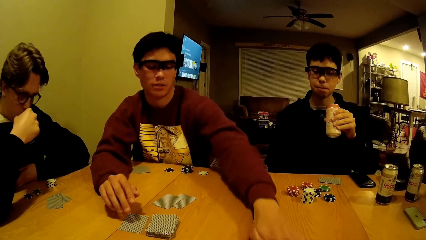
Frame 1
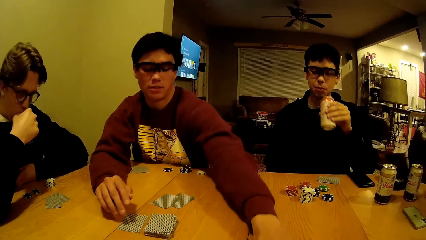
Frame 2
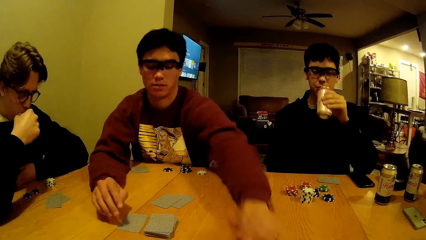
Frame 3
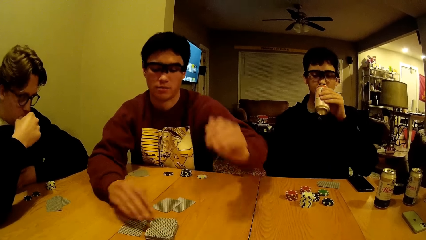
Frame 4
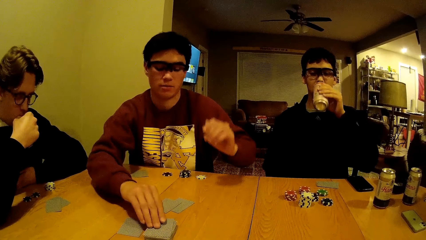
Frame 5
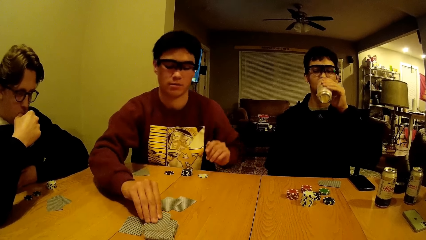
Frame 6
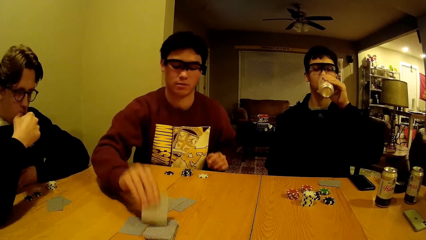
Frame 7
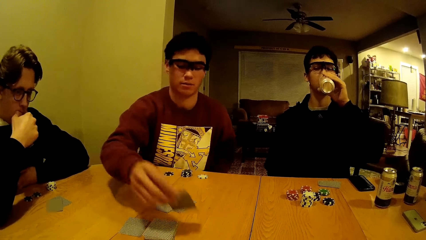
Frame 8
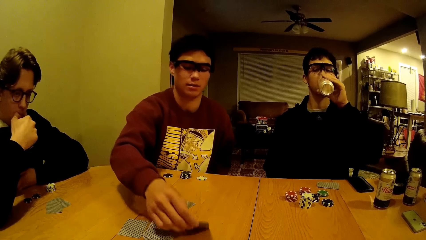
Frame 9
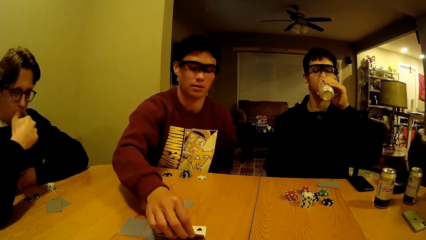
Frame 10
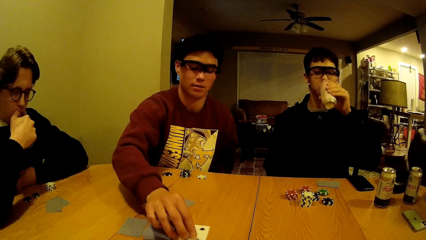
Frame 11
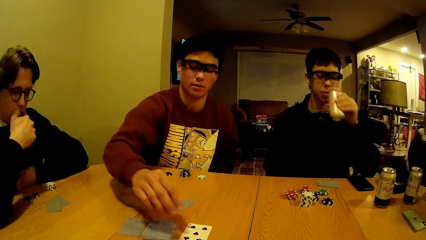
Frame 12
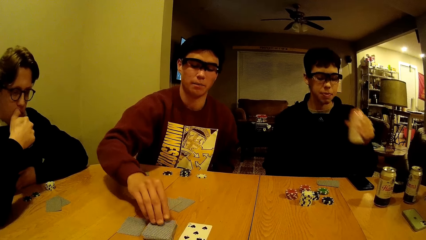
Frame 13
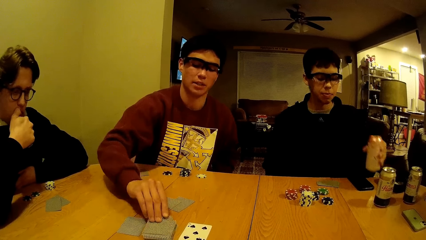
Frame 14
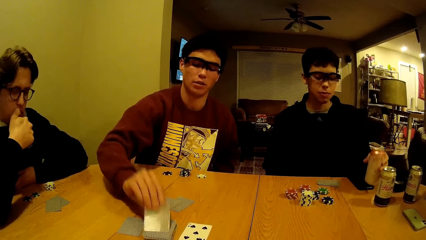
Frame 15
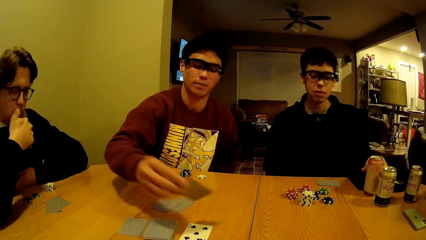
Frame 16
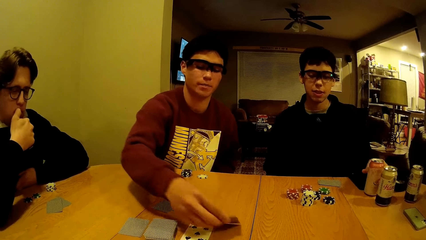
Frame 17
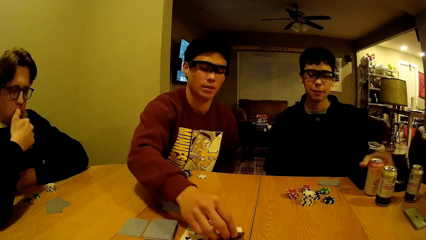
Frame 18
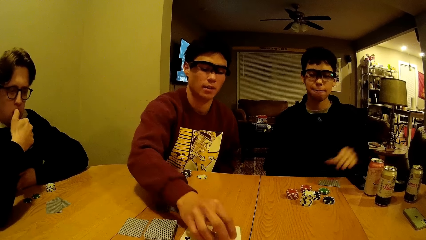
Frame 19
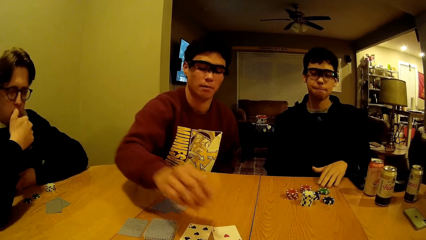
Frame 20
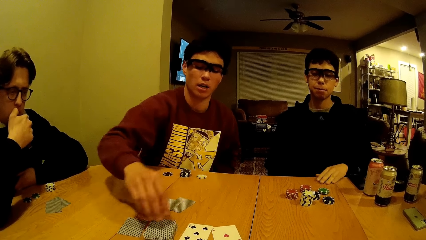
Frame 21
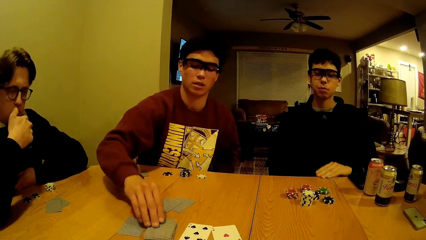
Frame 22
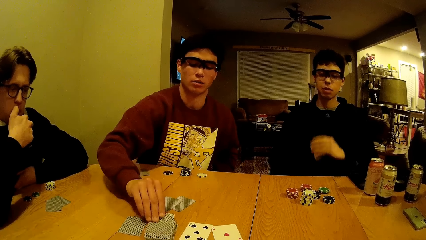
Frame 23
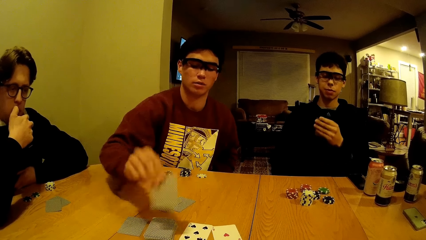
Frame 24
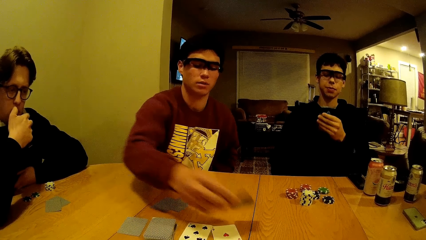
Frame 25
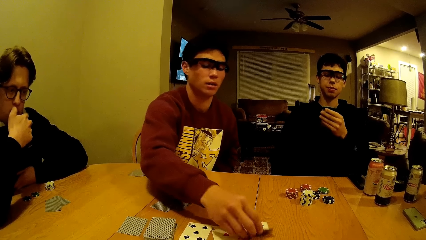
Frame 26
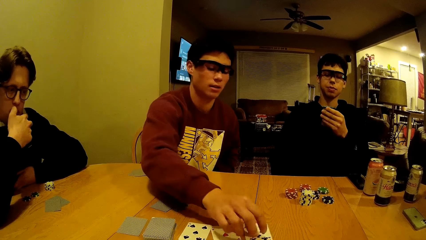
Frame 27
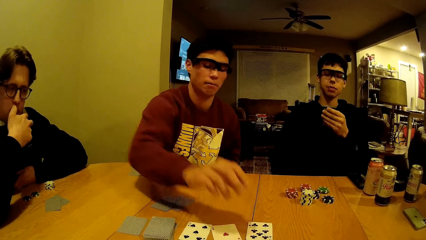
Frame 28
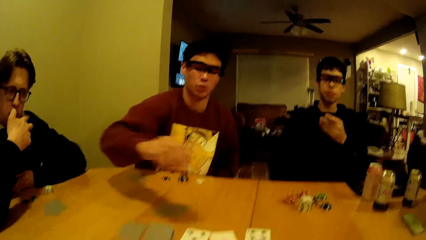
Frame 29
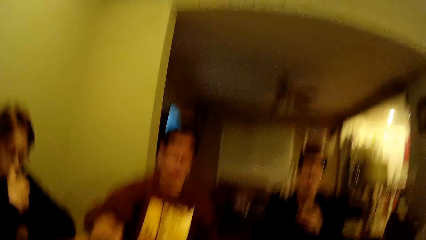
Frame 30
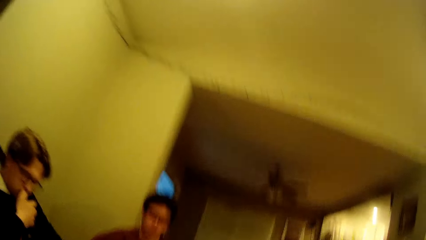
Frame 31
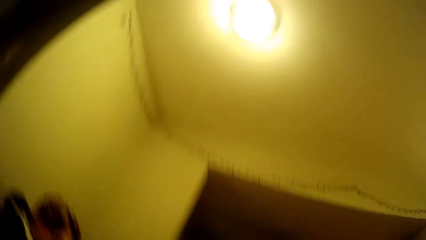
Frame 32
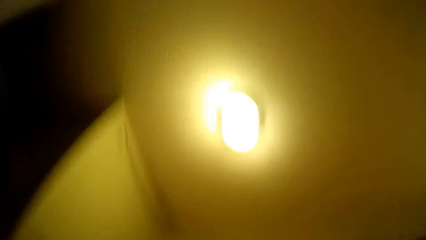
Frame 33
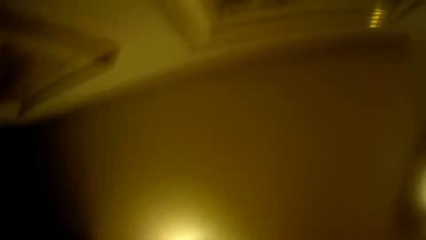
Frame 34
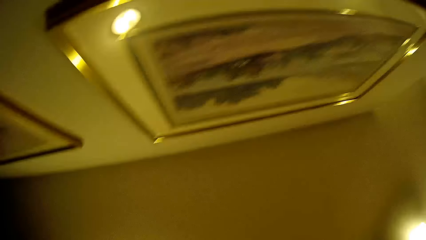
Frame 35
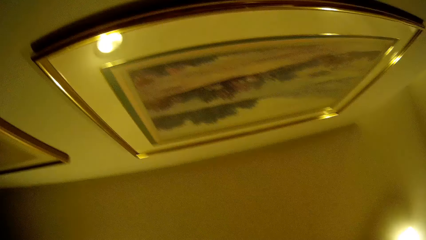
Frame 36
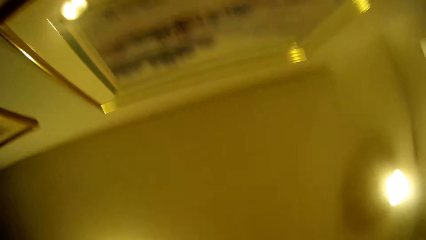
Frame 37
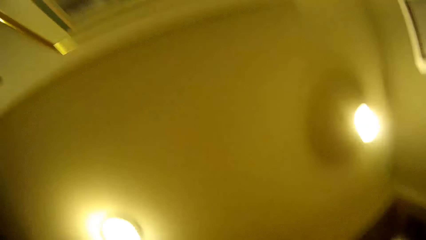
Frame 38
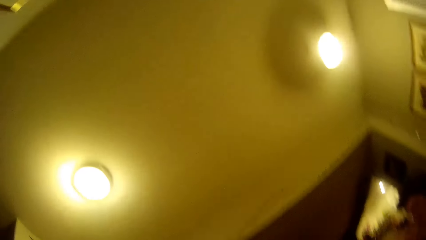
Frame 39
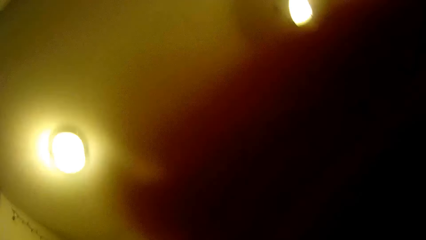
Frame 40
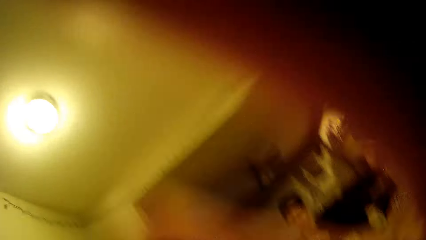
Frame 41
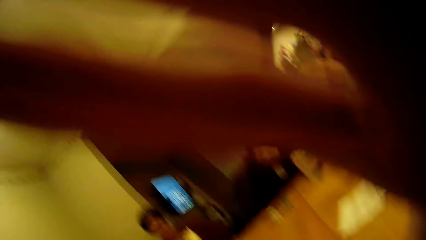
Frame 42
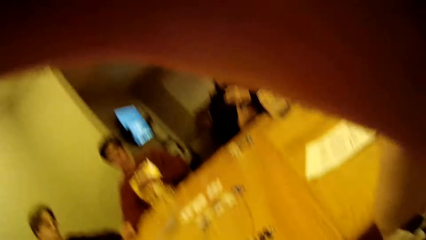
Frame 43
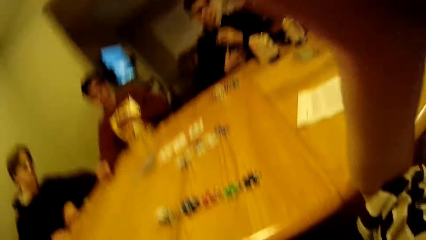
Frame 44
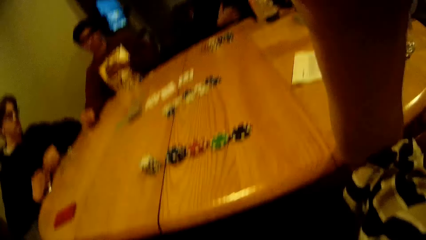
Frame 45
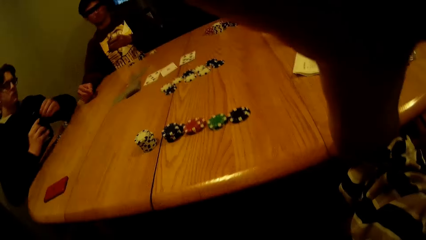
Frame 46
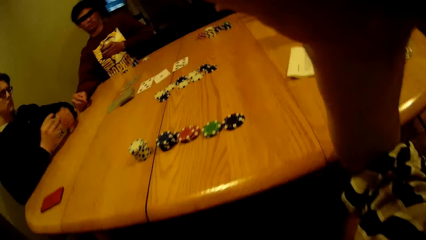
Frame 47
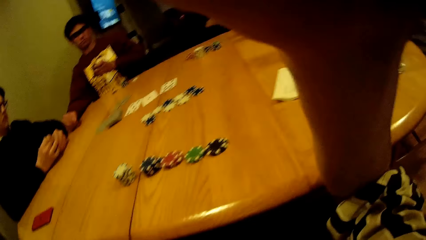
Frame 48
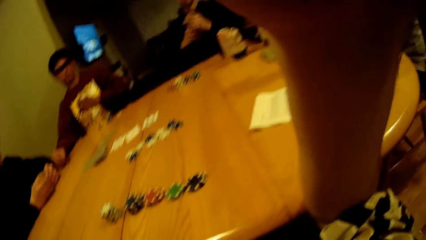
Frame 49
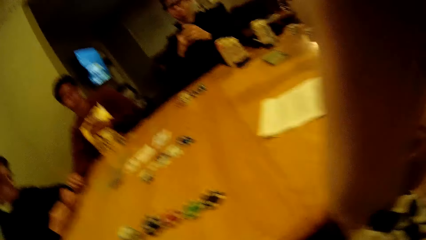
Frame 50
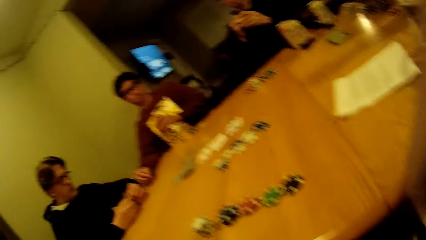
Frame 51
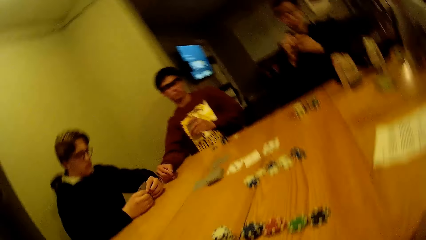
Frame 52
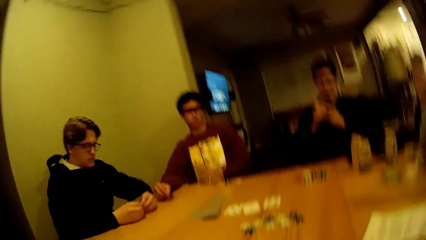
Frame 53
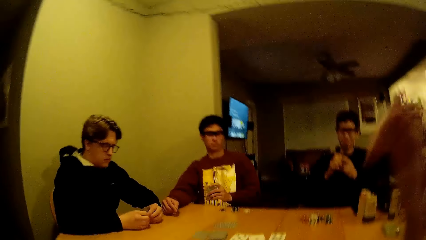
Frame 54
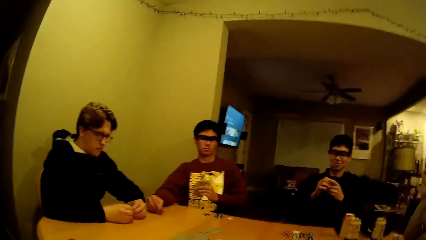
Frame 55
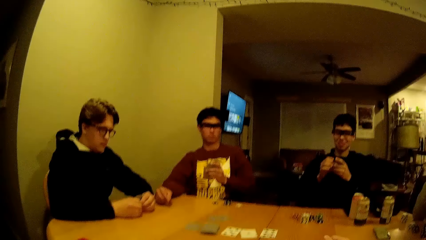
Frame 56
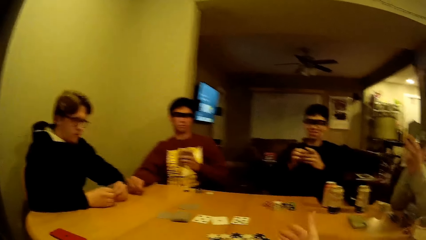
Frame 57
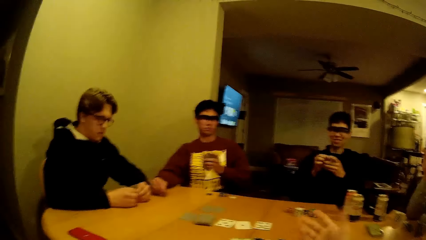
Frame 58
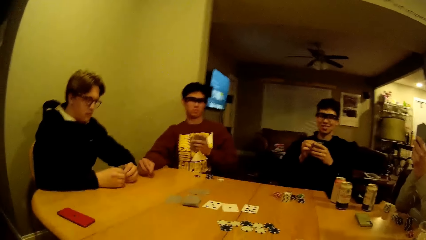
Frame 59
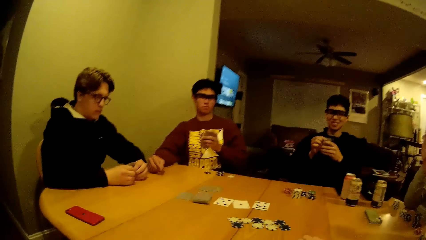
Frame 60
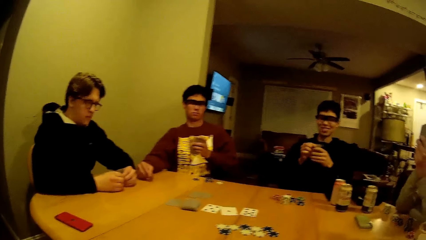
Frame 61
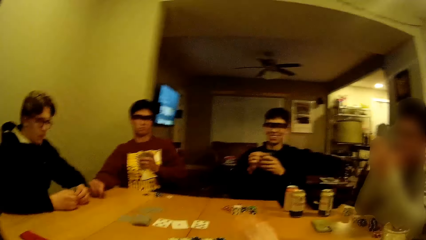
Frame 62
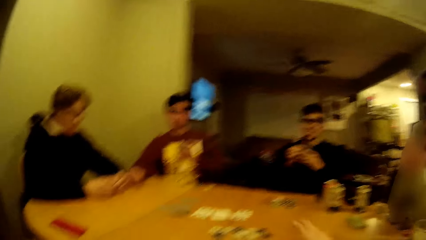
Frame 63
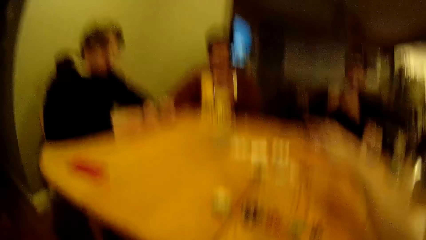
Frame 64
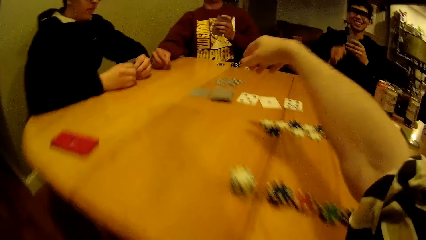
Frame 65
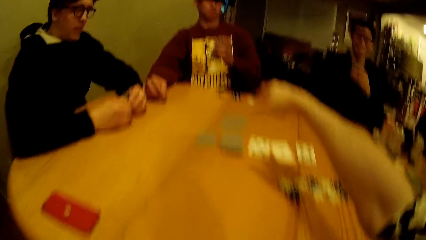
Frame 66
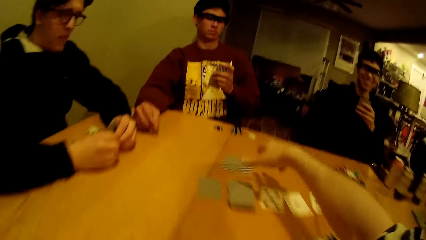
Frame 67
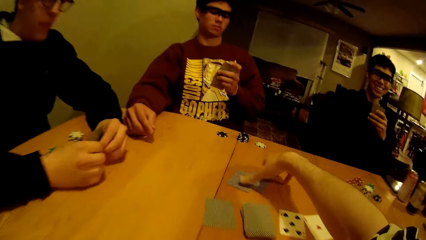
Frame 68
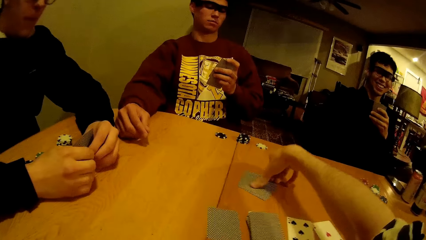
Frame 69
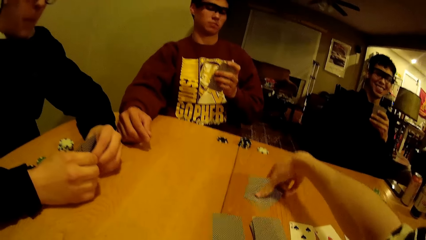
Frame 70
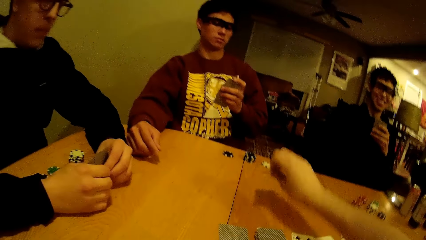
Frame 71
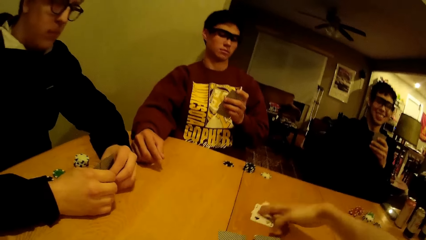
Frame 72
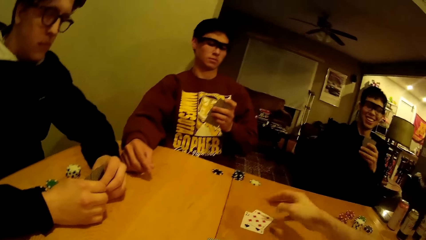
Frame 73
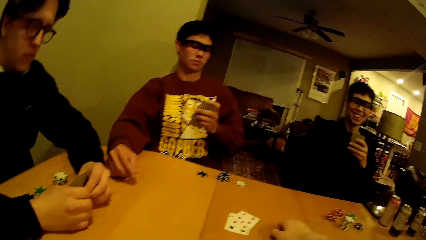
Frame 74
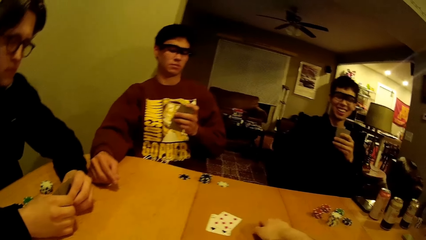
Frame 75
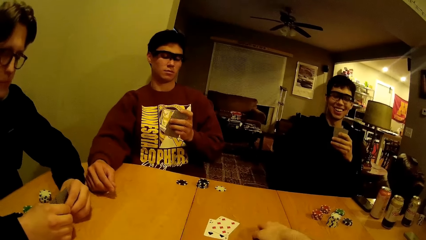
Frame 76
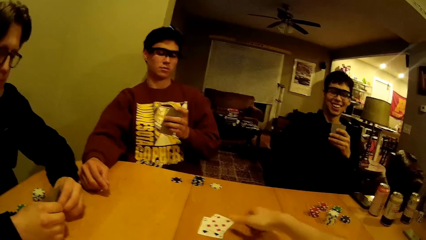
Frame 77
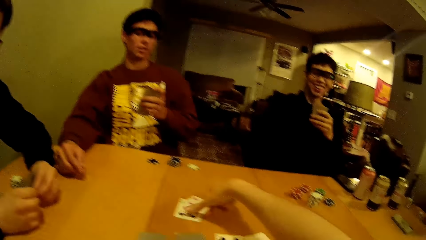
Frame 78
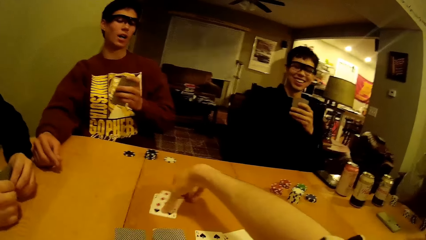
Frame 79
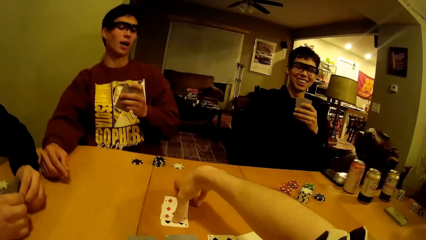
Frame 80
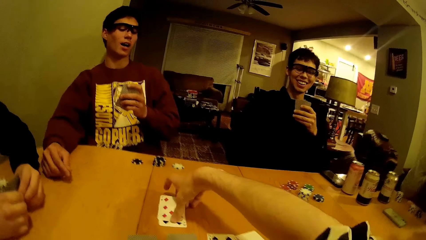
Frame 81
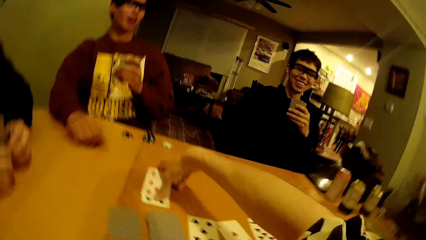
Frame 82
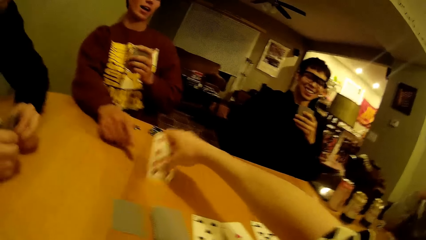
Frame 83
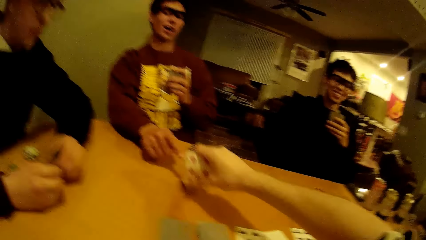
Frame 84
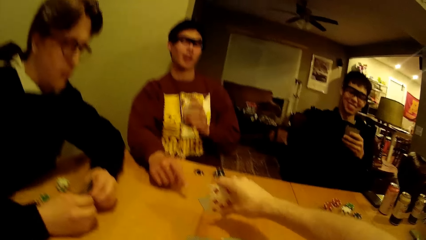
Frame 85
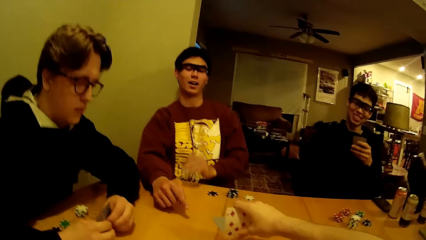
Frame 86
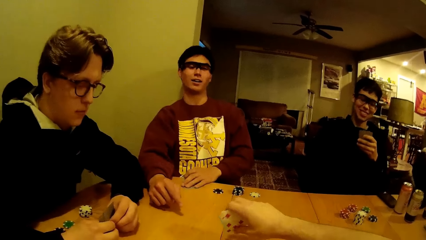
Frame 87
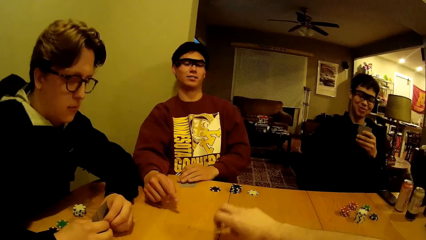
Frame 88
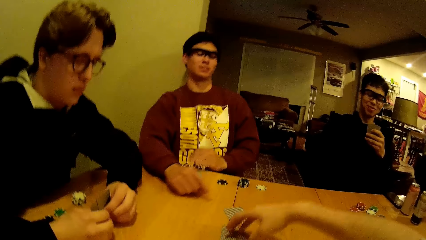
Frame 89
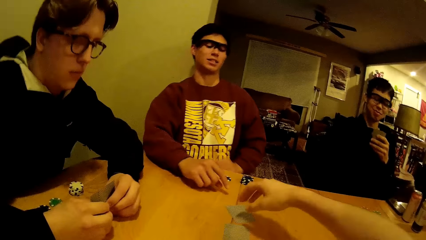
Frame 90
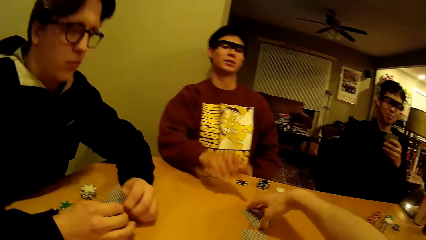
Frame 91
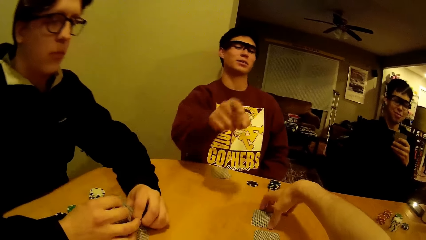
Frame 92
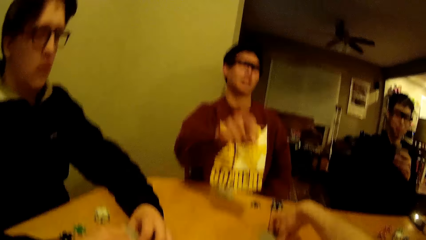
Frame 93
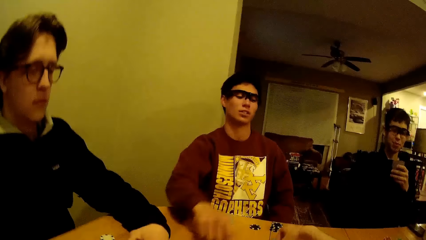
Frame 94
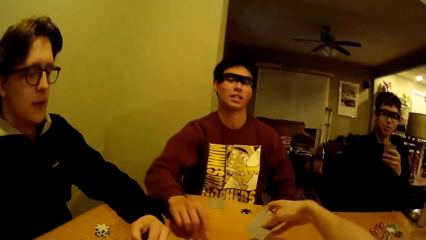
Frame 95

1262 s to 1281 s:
A man moves the chips or poker dice on the table with his left hand. Another man drinks from the can in his hands. The first man lifts a card with his right hand. He drops the card in his right hand on the table. He lifts a card with his right hand. He drops the card in his right hand on the table. The second man places the drink on the table. The first man lifts a card with his right hand. He drops the card in his right hand on the table. The camera wearer looks up. He fixes his camera. He talks with another man. He lifts the cards on the table with his right hand. He drops the card in his right hand on the table. He picks the card from the table. He flips over the card in his right hand. The first man places the card on the table.
